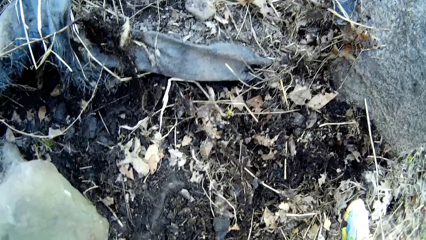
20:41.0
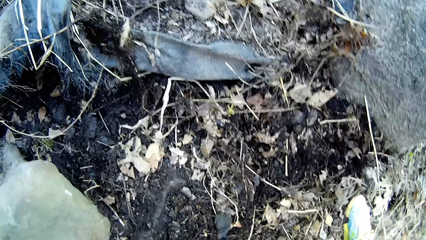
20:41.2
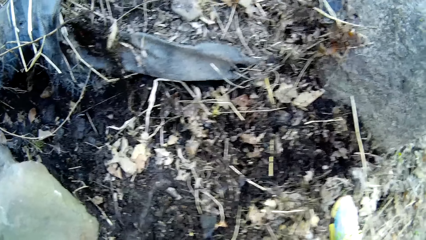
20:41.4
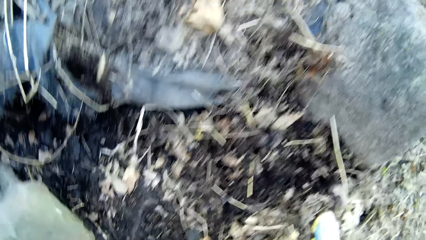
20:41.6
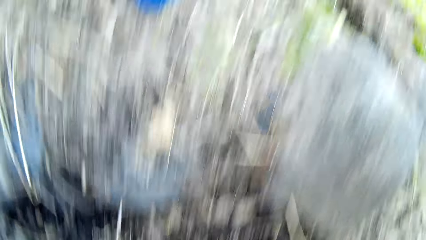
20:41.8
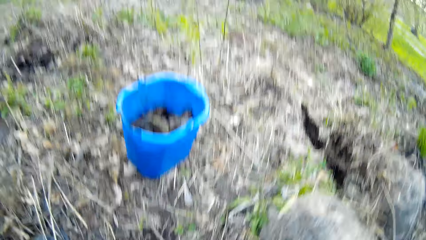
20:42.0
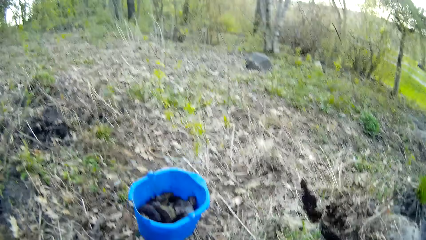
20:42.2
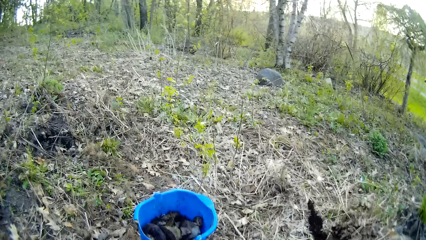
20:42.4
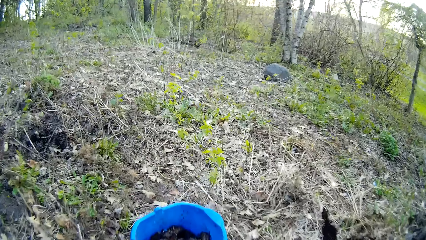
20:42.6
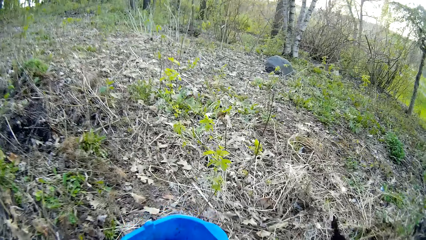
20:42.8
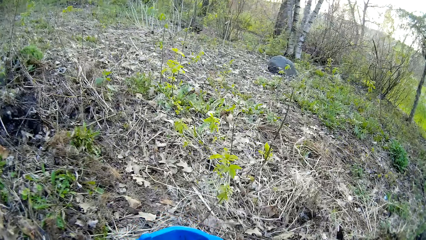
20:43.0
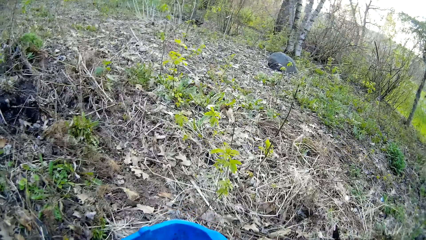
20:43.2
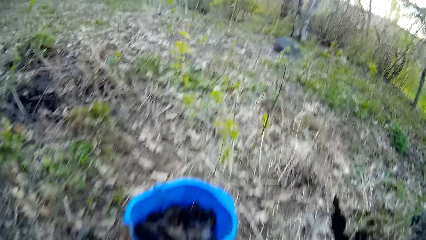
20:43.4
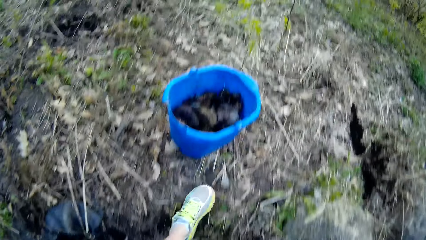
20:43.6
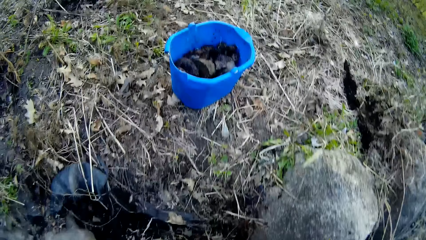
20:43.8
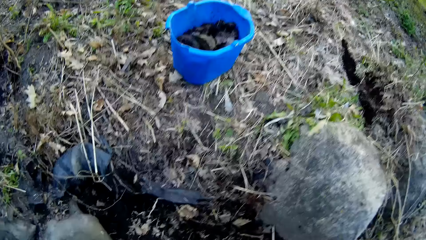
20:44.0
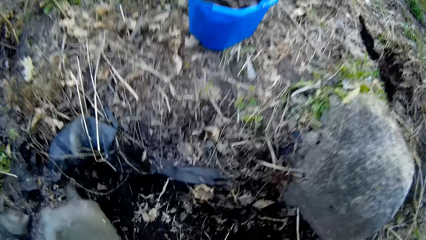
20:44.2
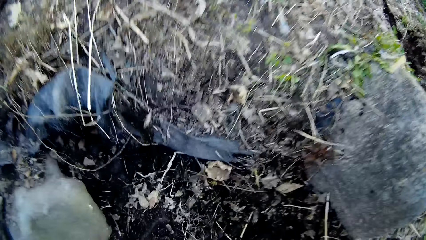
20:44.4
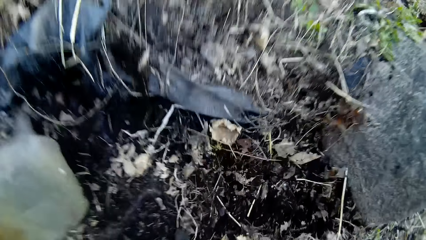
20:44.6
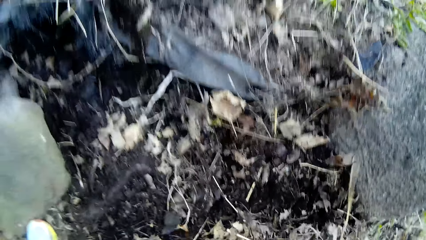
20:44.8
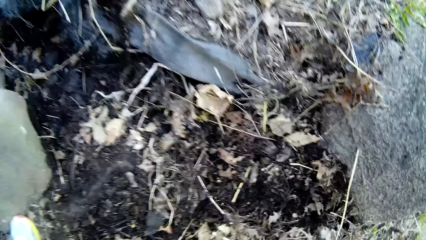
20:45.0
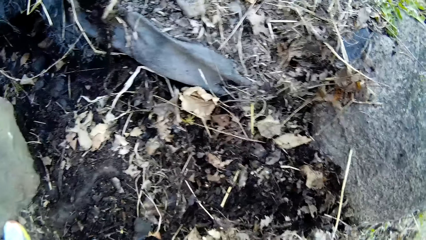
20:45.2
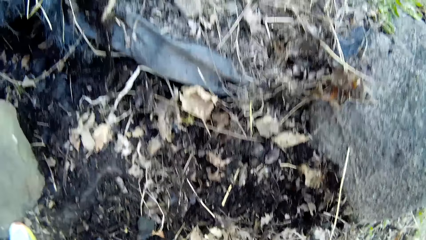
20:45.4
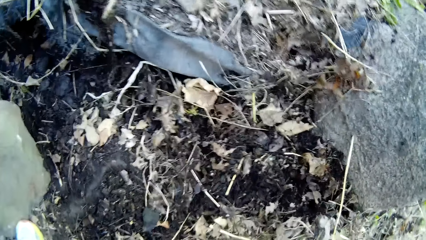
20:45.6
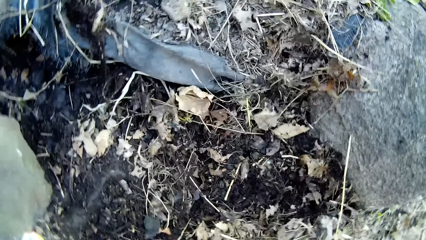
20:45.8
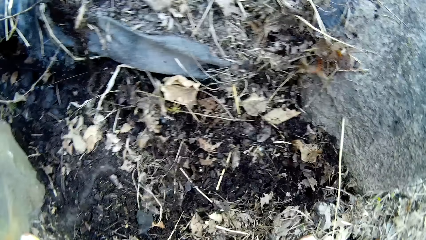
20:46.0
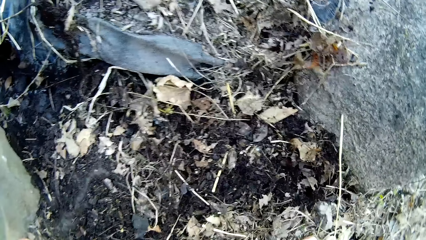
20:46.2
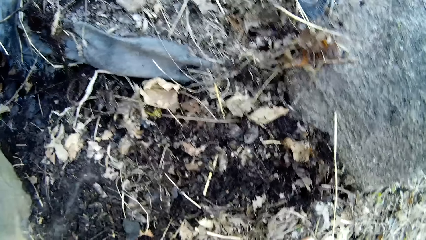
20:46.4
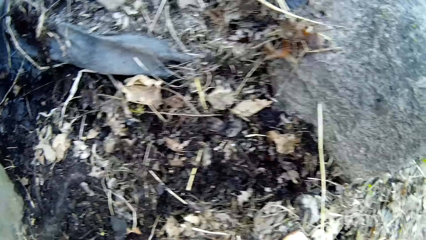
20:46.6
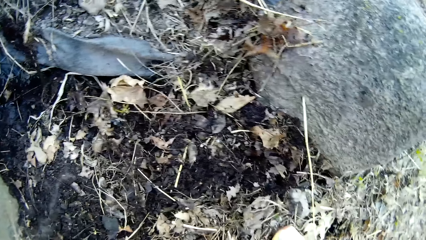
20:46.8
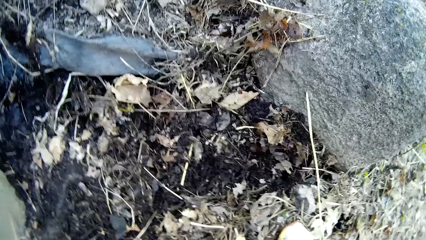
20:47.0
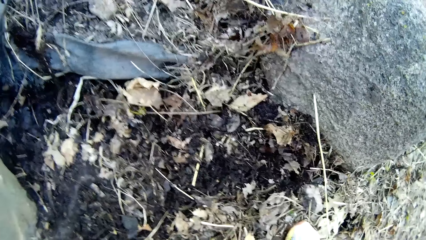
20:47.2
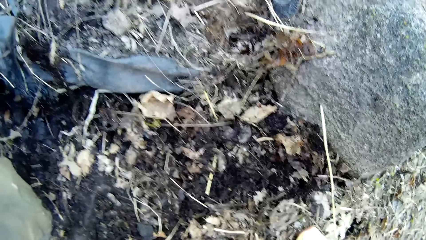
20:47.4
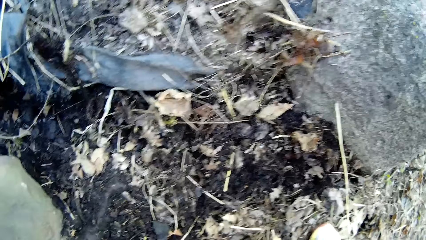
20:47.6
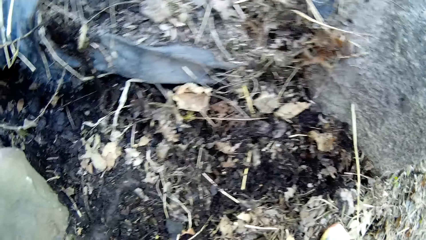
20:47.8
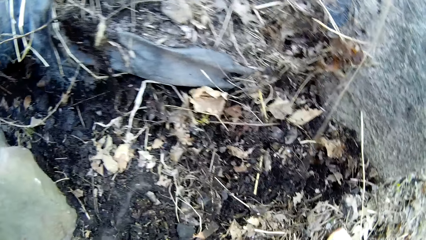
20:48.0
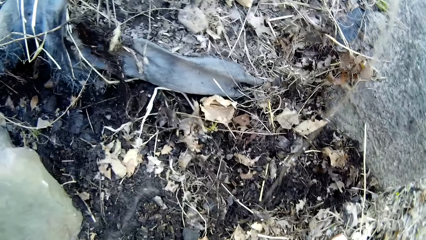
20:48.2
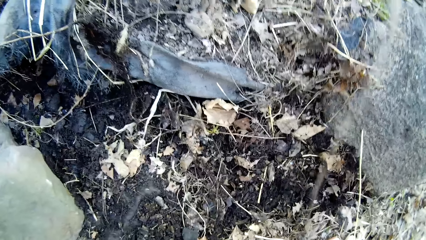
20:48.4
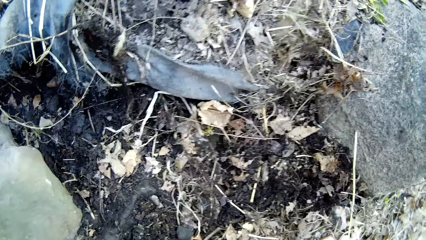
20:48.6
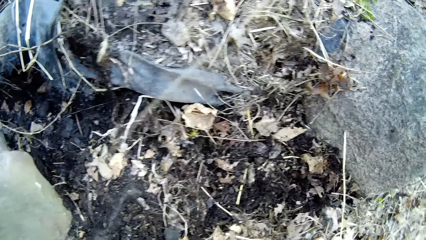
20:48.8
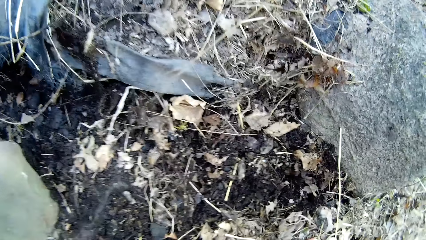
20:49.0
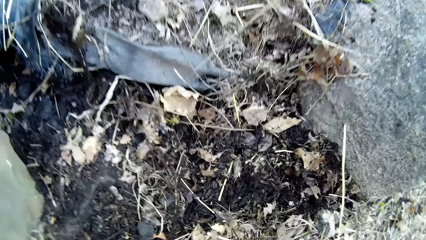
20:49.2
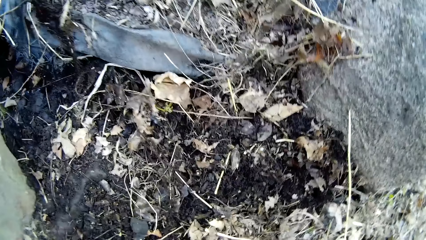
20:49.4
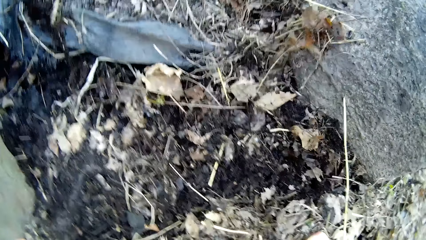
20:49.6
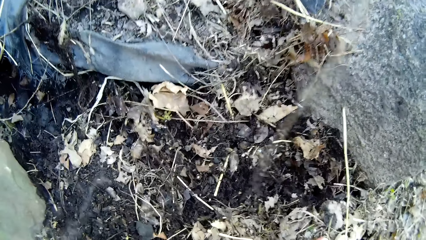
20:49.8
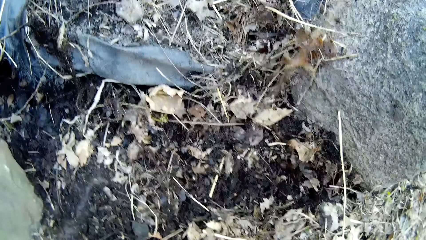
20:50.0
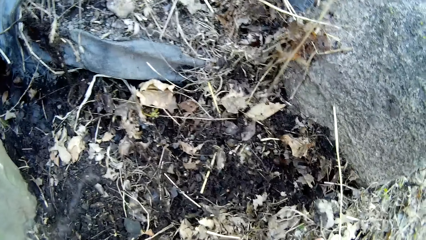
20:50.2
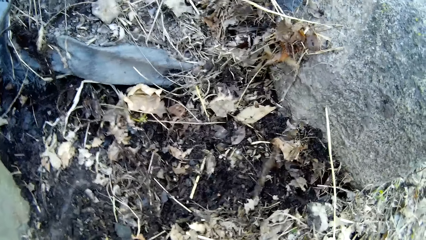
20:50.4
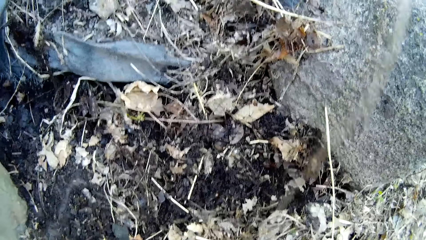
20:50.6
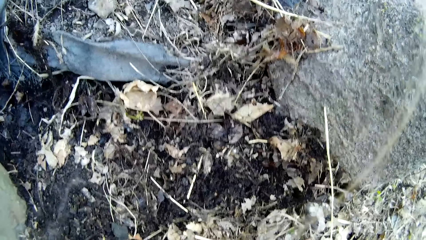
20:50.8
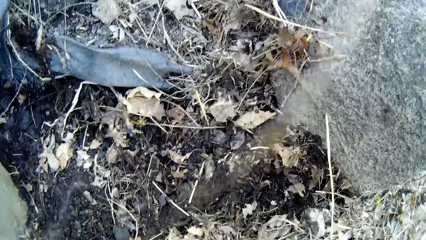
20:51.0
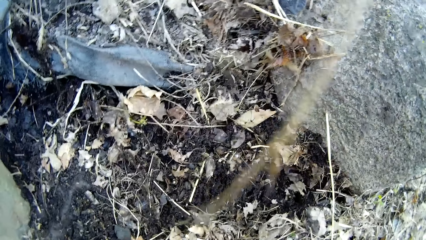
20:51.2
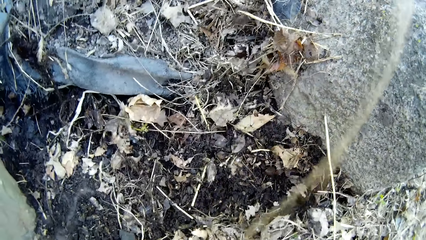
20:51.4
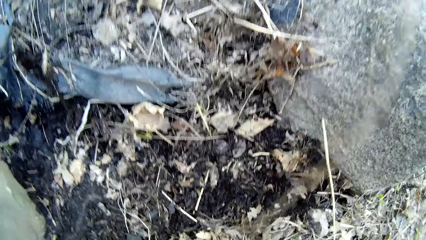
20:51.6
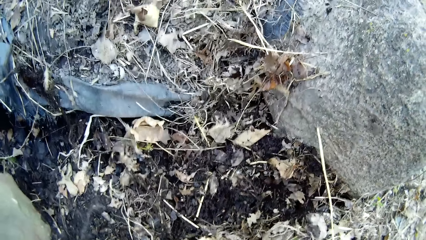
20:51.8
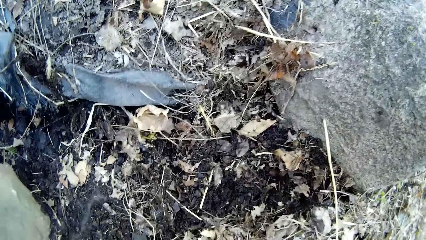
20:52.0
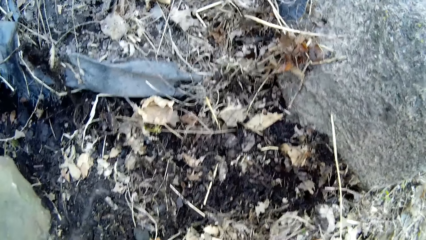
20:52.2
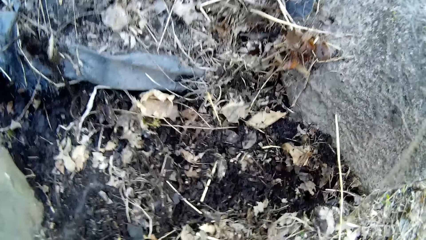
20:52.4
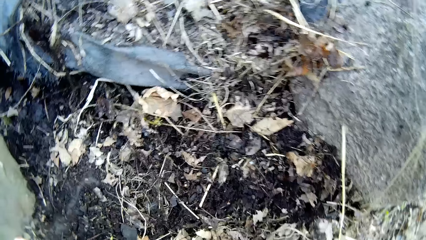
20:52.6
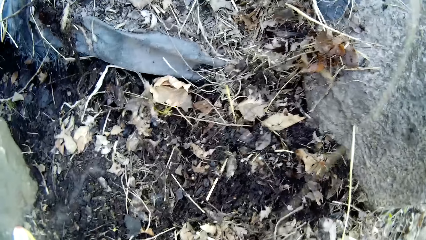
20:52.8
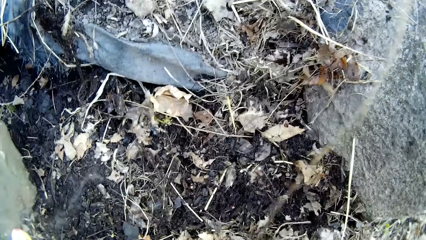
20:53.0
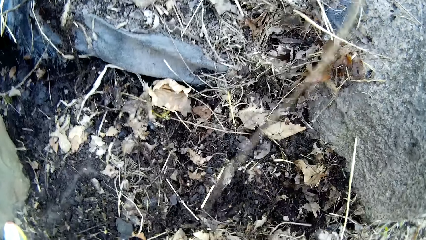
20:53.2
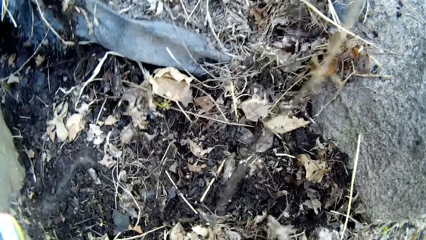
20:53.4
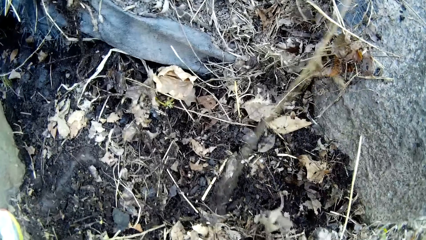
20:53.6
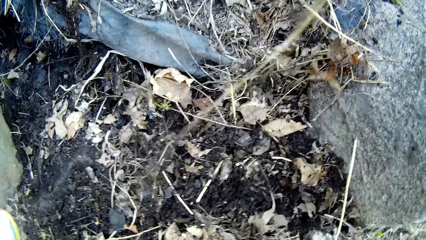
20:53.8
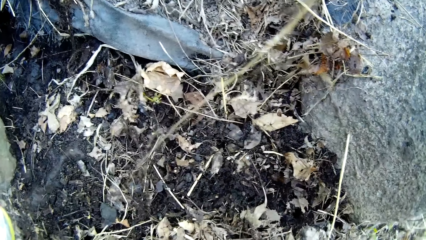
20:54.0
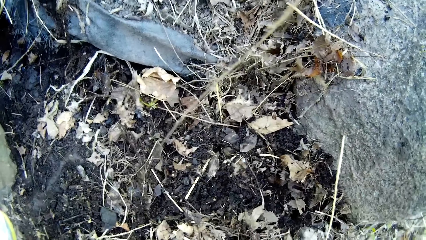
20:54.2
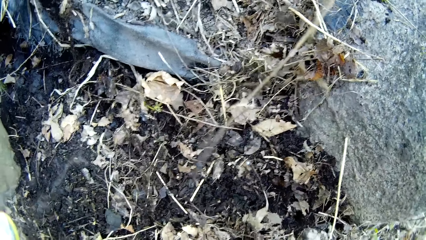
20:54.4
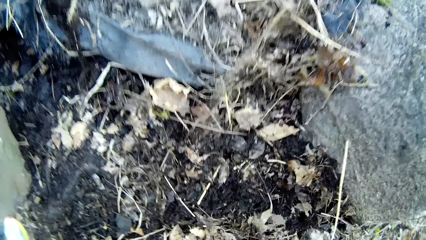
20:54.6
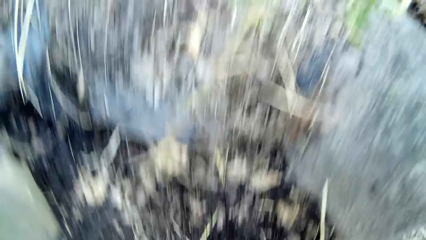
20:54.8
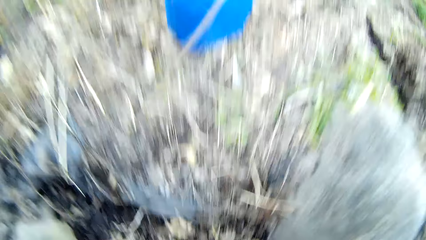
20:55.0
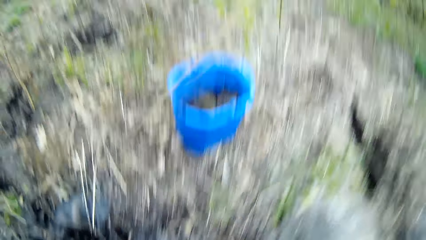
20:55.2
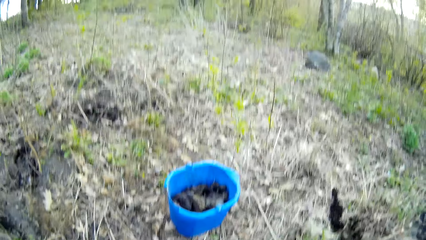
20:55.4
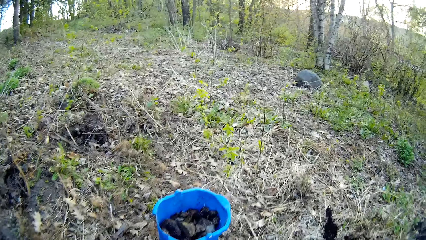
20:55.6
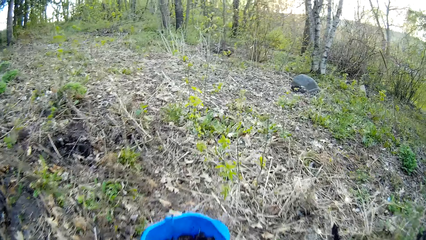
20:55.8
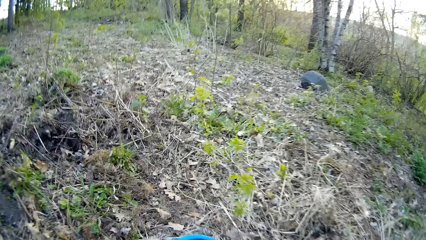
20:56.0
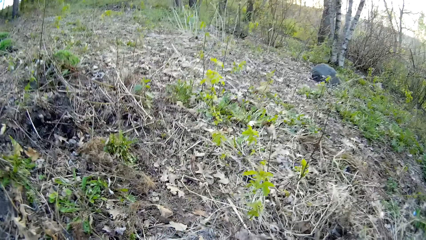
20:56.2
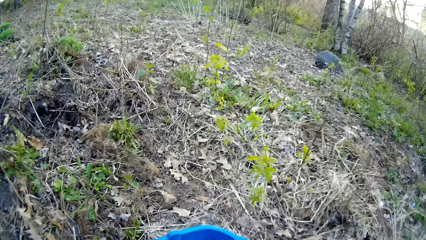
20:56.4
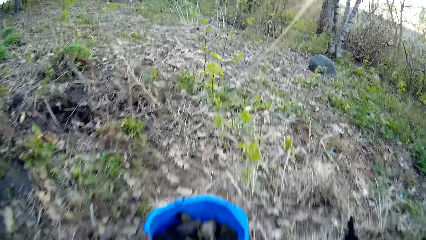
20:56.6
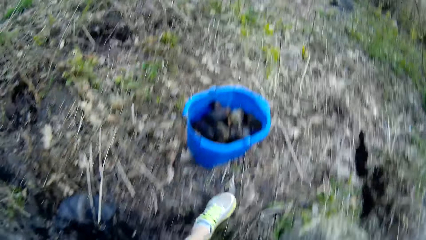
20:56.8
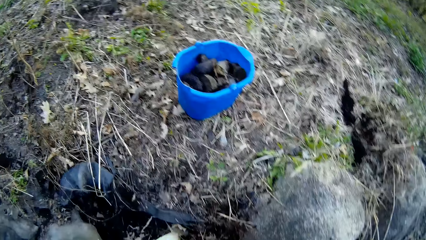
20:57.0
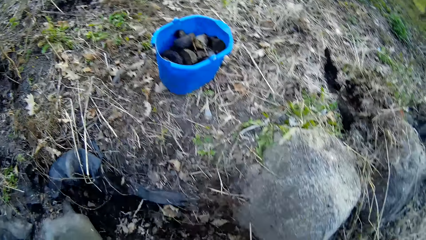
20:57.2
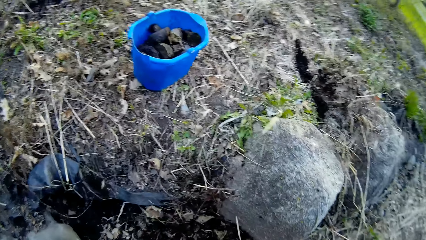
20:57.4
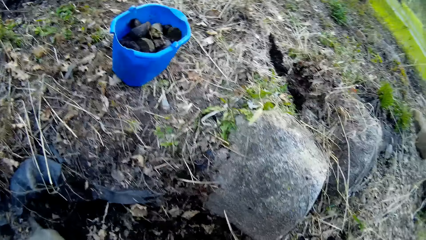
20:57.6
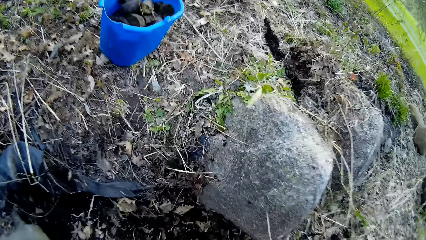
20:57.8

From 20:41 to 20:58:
The camera wearer drops the rocks into the bucket with both hands. She picks rocks from the ground with both hands. She drops the rocks into the bucket with both hands.
